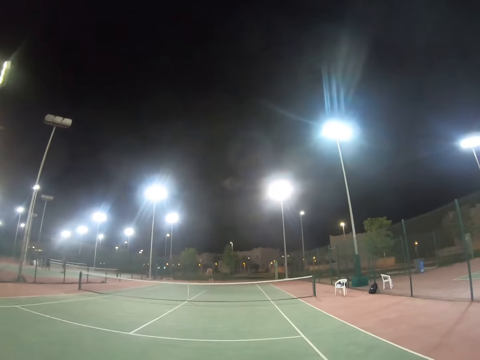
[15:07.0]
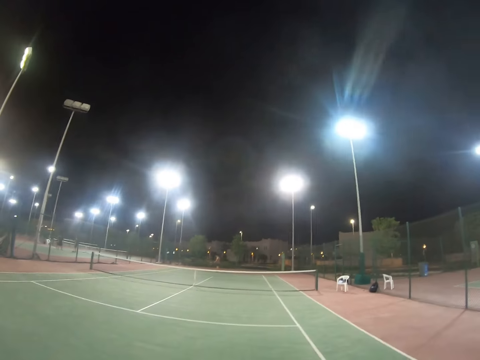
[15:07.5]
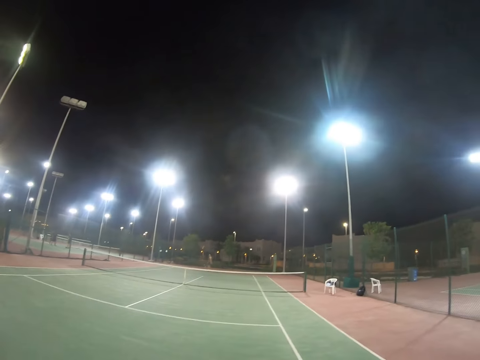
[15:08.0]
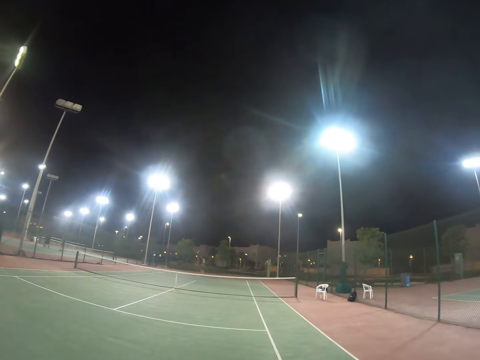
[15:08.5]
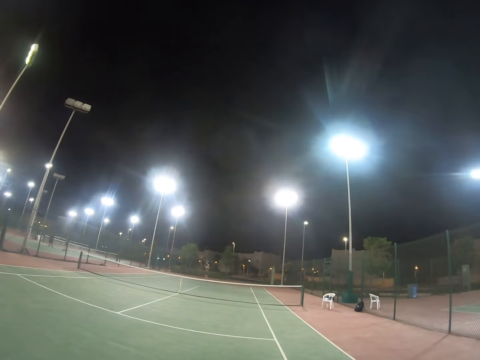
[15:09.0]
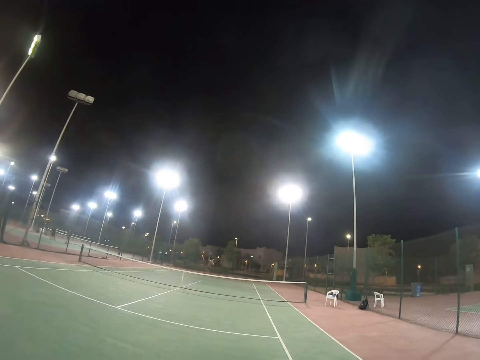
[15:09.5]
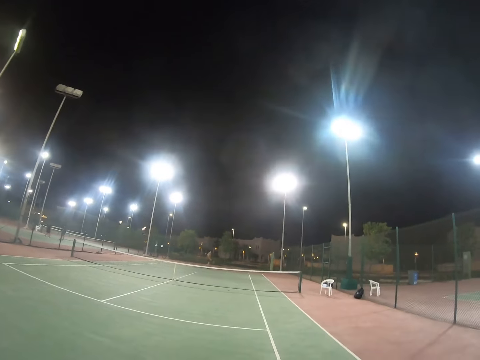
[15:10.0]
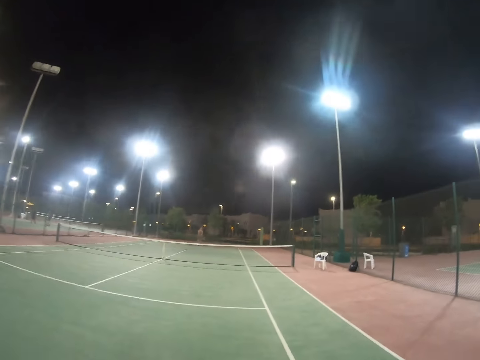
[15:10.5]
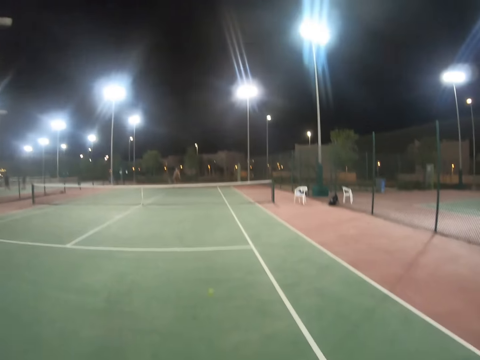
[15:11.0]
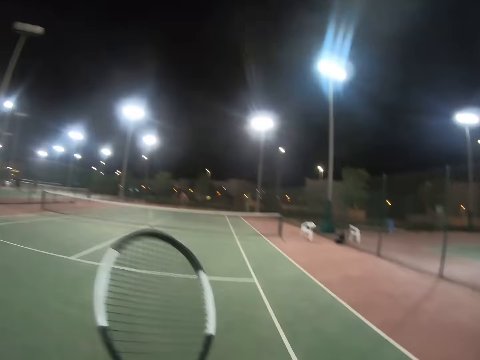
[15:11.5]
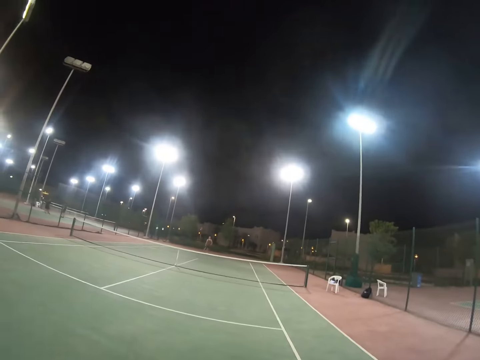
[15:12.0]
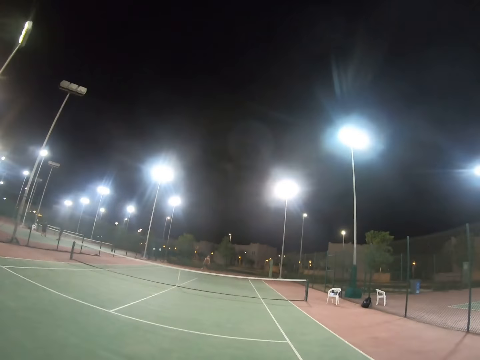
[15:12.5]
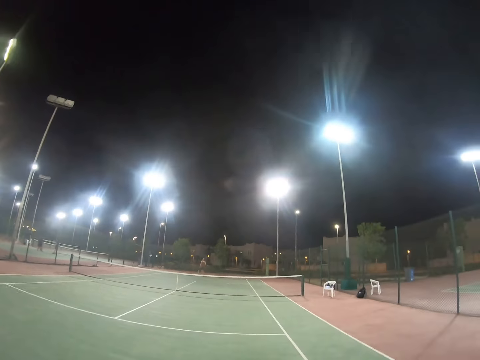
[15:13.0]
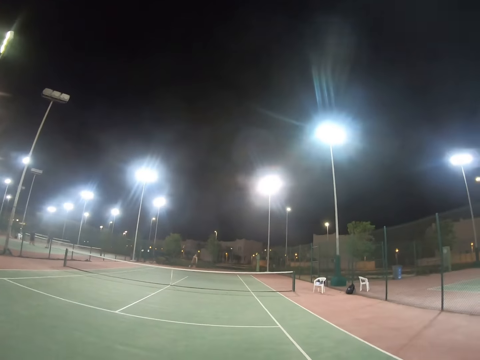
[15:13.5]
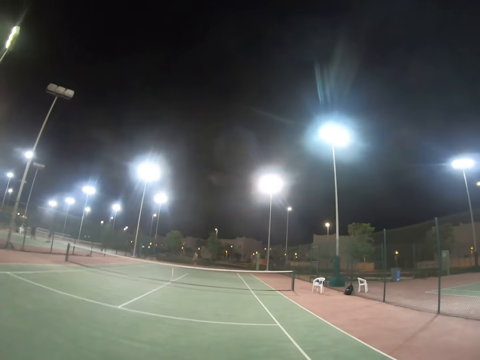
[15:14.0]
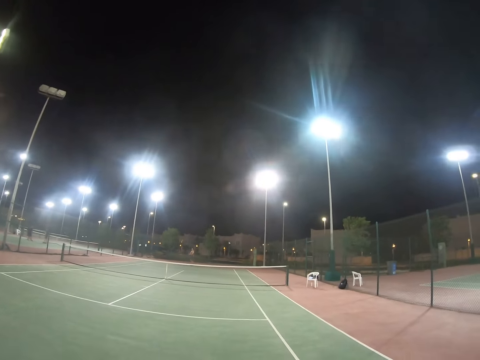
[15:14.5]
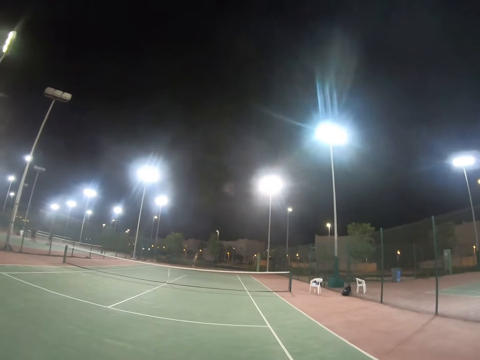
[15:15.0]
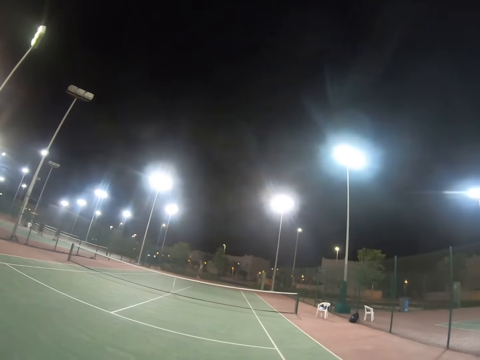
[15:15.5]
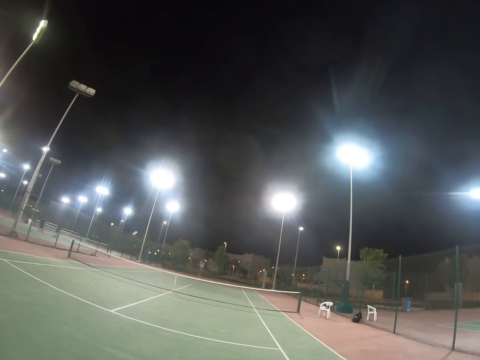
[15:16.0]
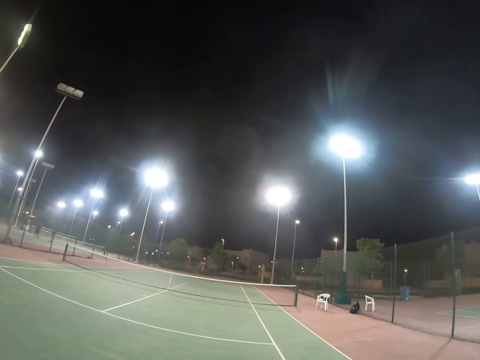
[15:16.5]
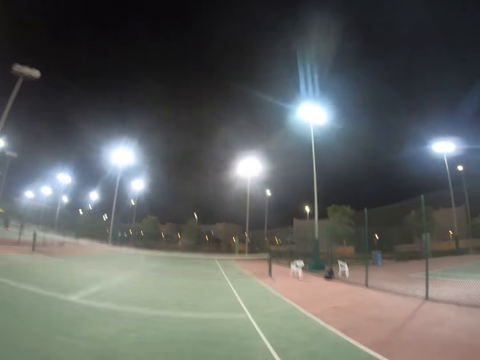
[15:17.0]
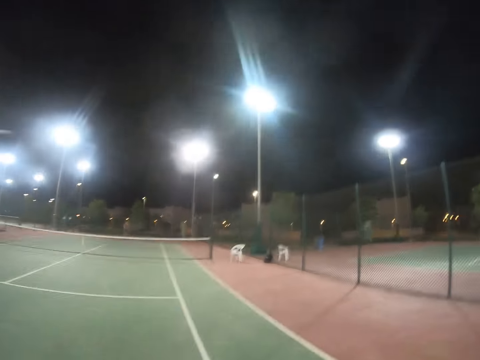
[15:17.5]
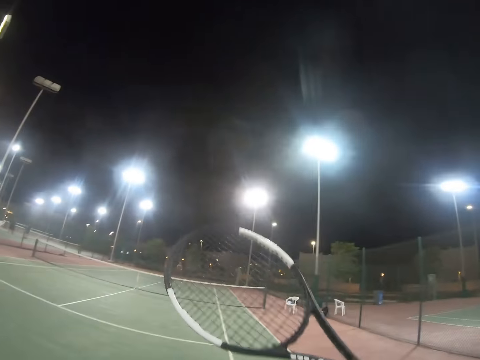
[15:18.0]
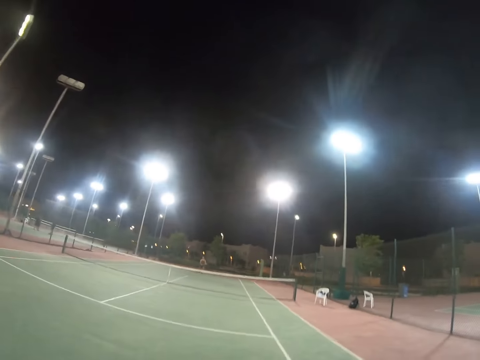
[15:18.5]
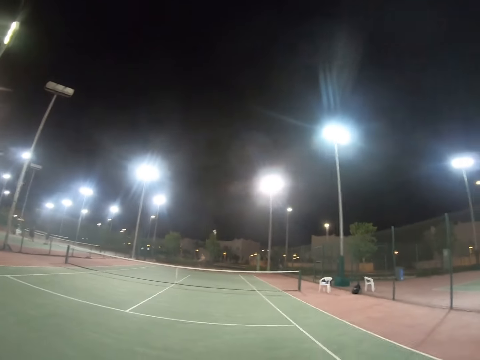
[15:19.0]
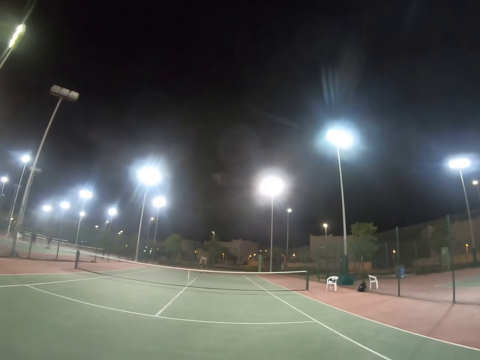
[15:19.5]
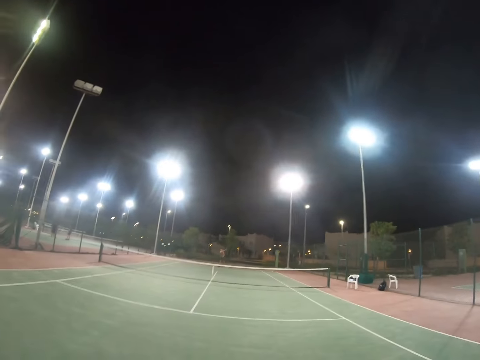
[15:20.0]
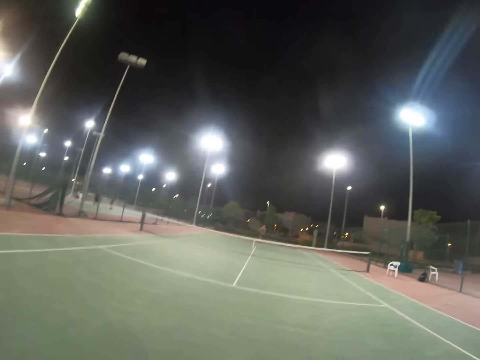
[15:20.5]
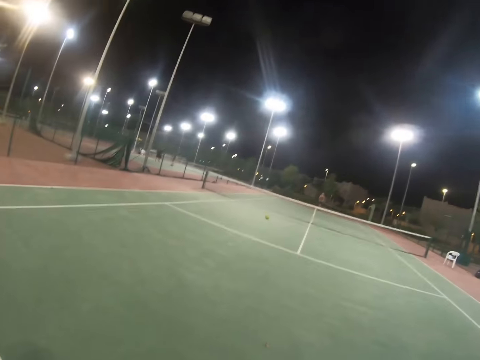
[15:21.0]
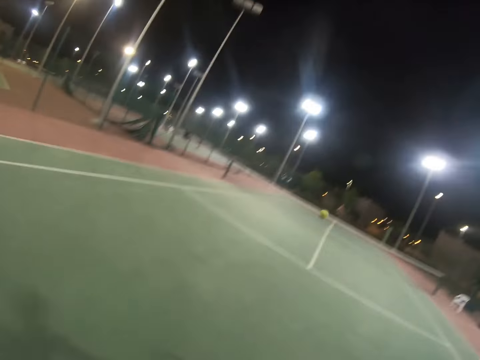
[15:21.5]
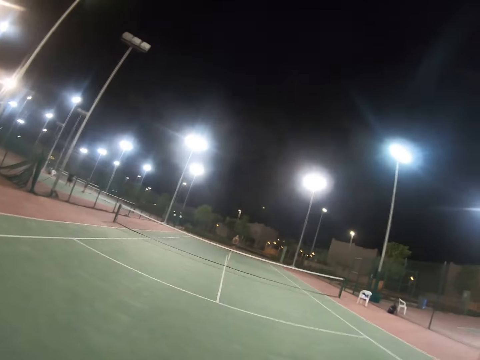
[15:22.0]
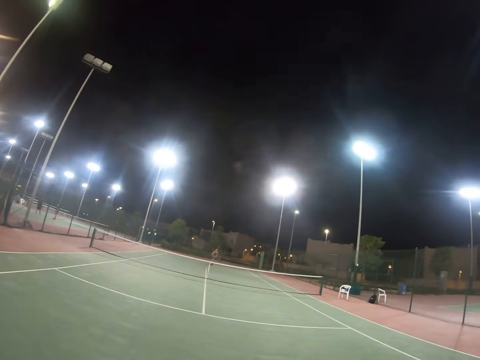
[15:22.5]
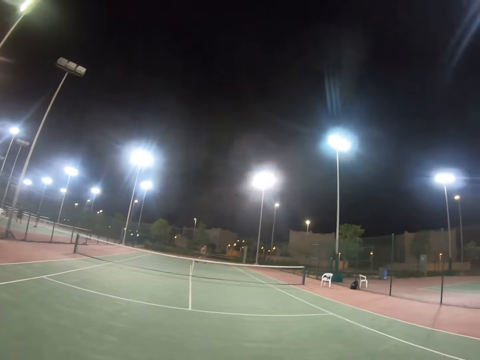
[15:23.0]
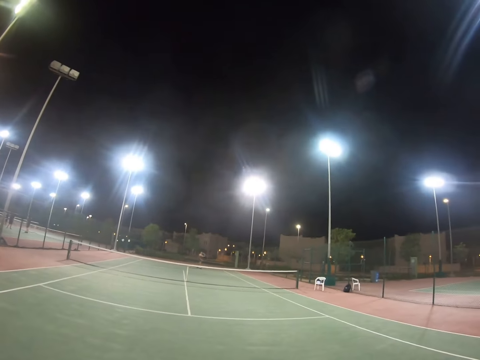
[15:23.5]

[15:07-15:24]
A person serves the tennis ball with the tennis racket. The camera wearer serves the tennis ball with the tennis racket. The person hits the tennis ball. The person tosses the tennis ball and serves the tennis ball with the tennis racket. The camera wearer serves the tennis ball with the tennis racket. The person serves the tennis ball with the tennis racket. The camera wearer serves the tennis ball with the tennis racket.

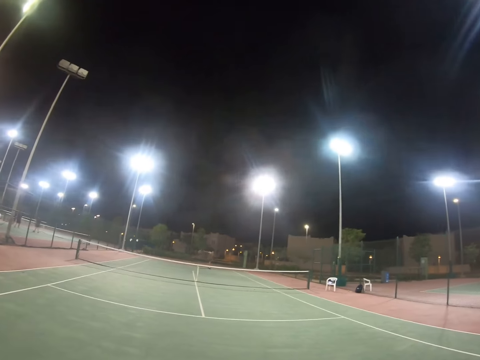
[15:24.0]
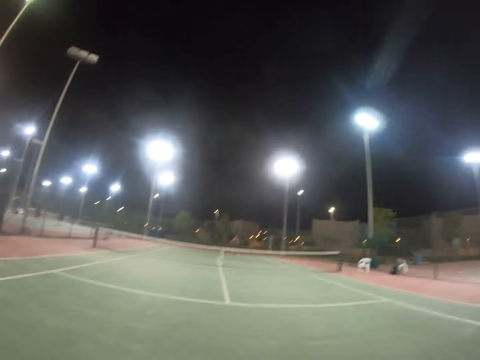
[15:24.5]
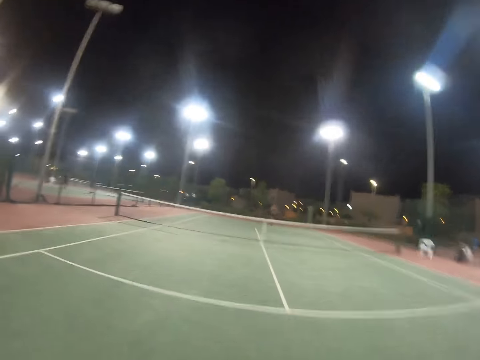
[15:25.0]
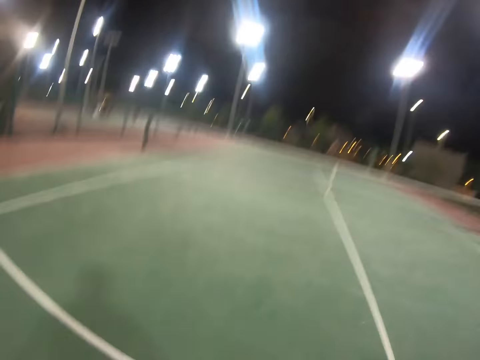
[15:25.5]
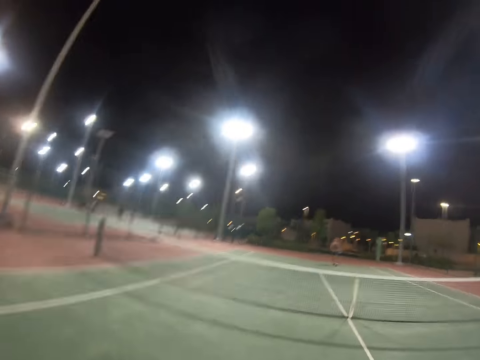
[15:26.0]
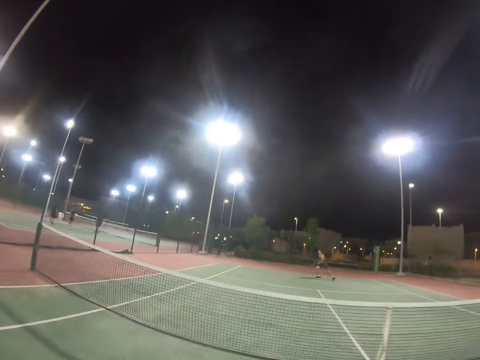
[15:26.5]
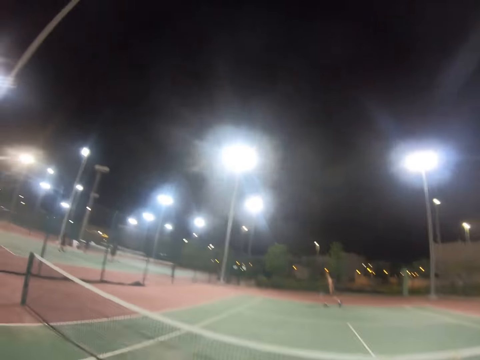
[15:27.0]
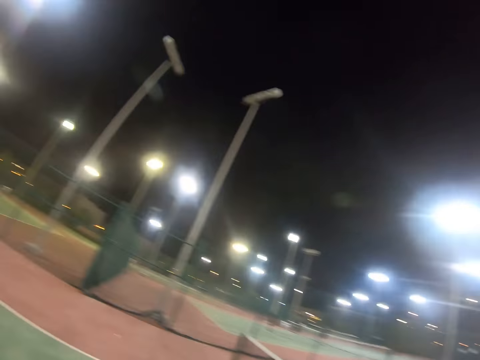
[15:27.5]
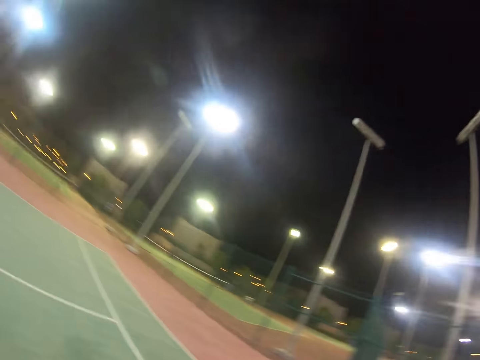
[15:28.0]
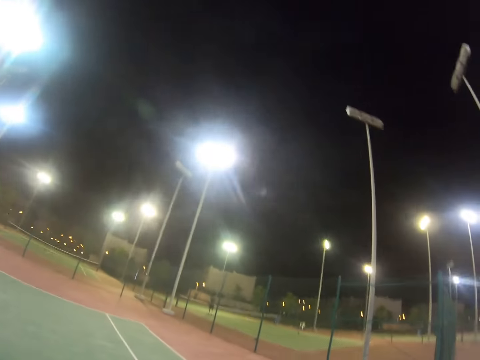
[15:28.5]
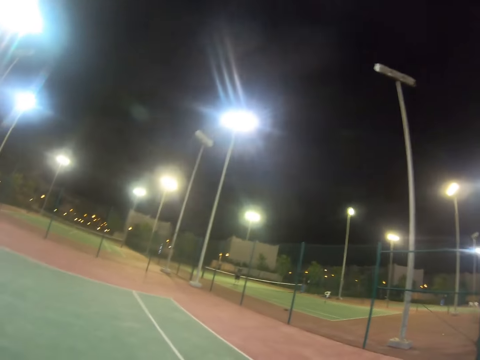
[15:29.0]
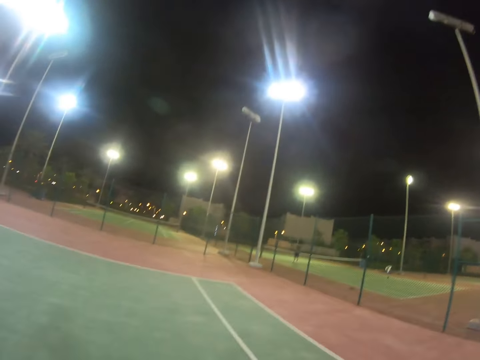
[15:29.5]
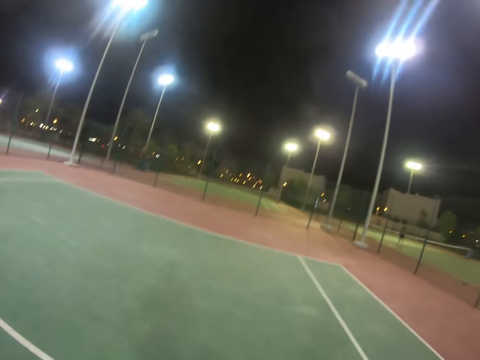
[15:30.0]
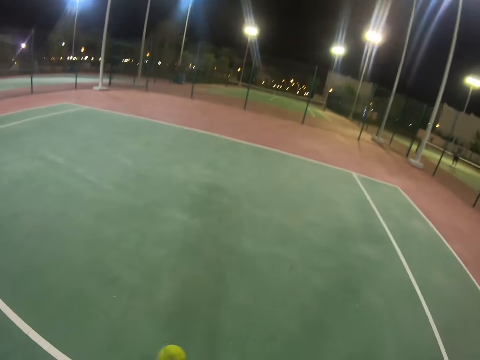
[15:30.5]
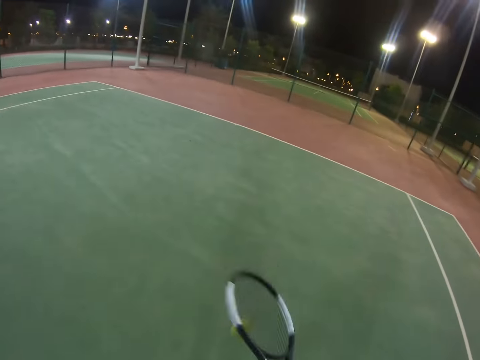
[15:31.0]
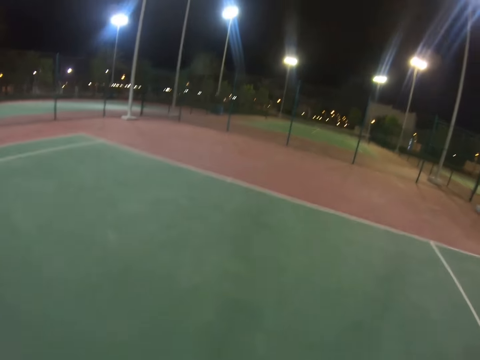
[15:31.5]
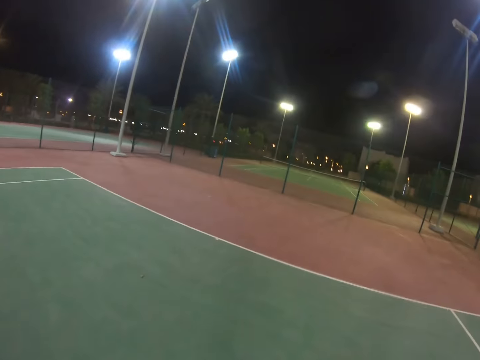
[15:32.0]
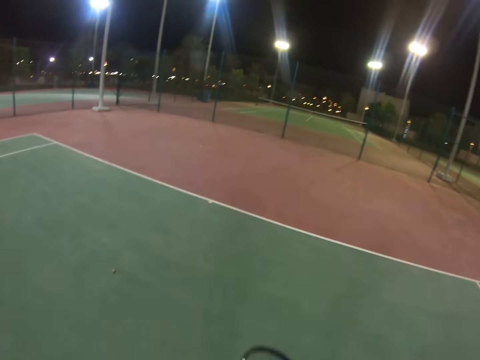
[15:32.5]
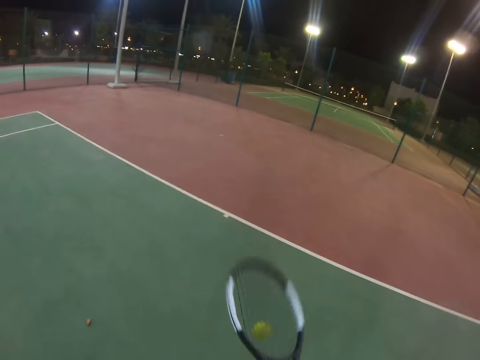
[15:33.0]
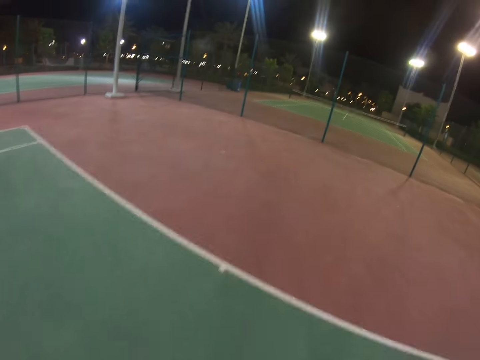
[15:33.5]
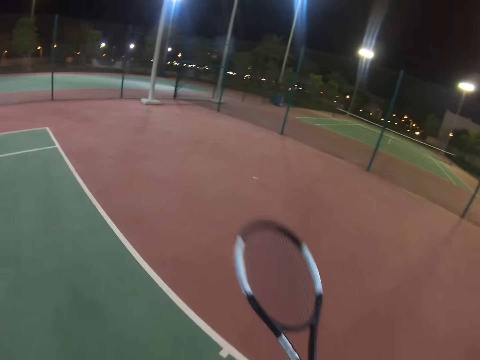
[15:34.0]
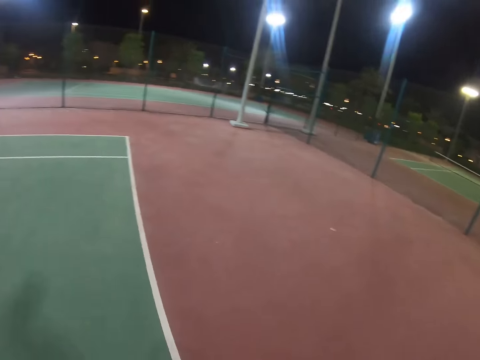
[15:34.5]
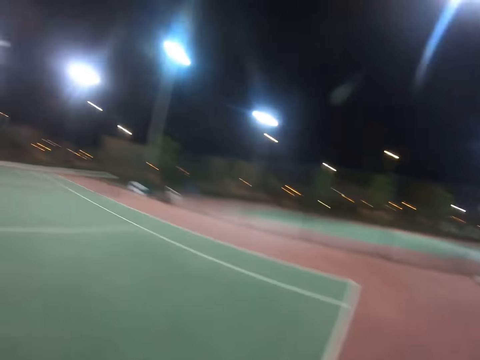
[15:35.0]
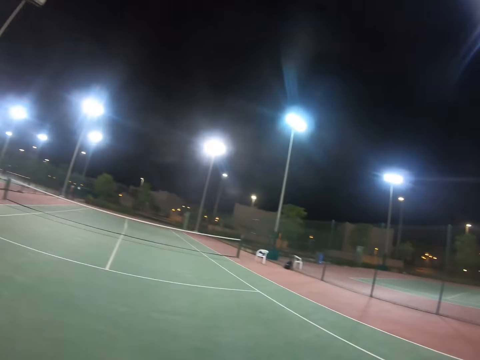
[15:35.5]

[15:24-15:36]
A person serves the tennis ball with the tennis racket. The camera wearer serves the tennis ball with the tennis racket. The person moves on the tennis court and serves the tennis ball with the tennis racket. The camera wearer looks around the tennis court. They bounce the tennis ball on the turf with the tennis racket.
